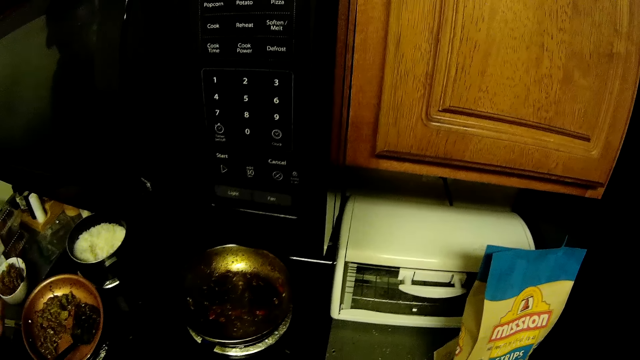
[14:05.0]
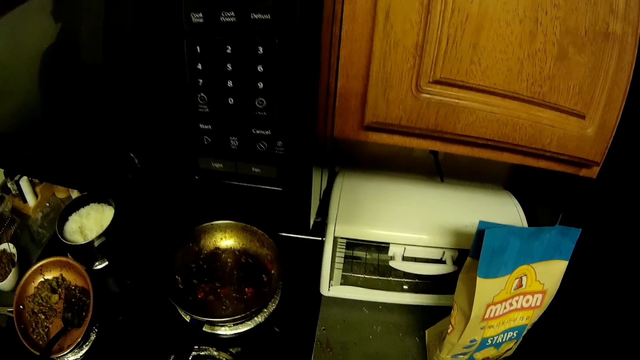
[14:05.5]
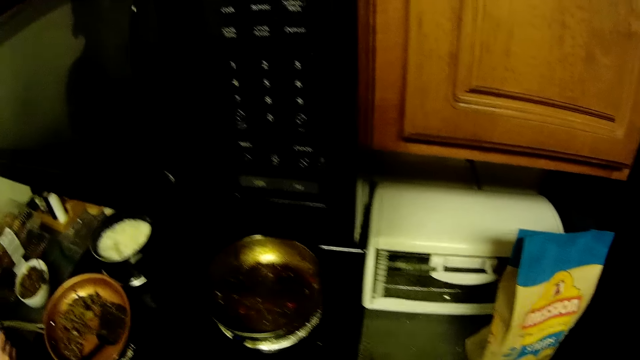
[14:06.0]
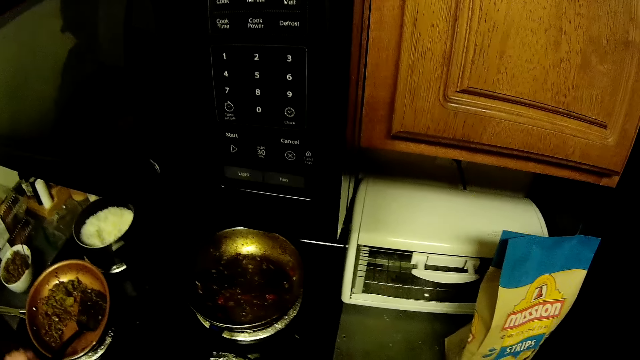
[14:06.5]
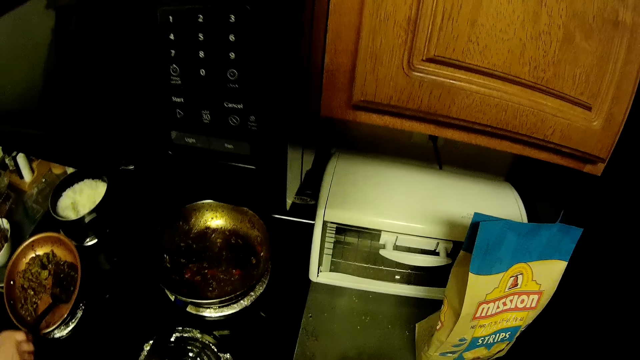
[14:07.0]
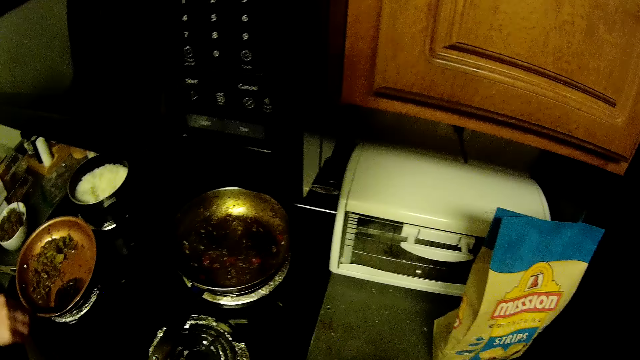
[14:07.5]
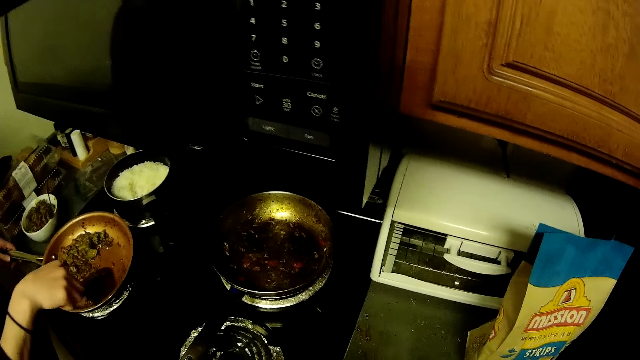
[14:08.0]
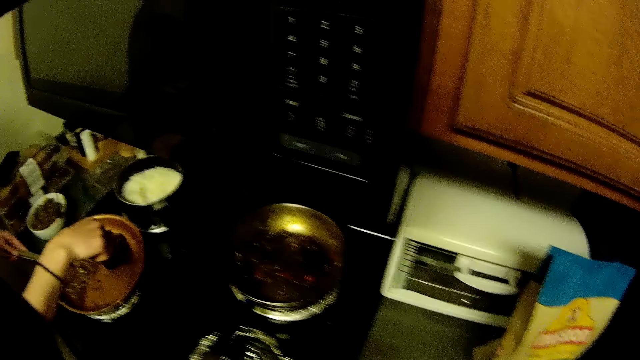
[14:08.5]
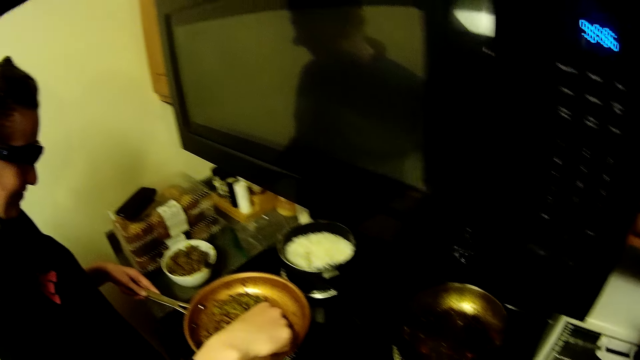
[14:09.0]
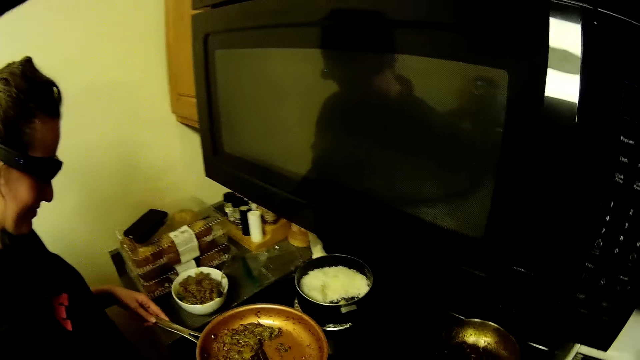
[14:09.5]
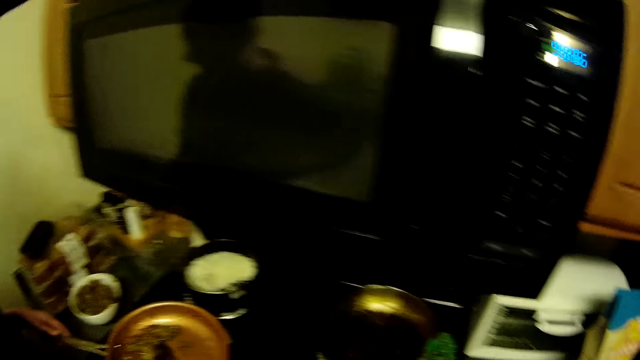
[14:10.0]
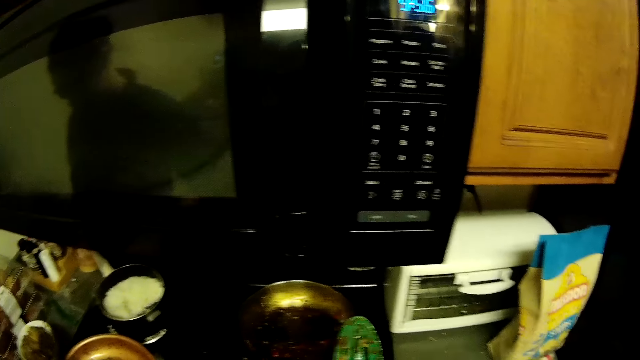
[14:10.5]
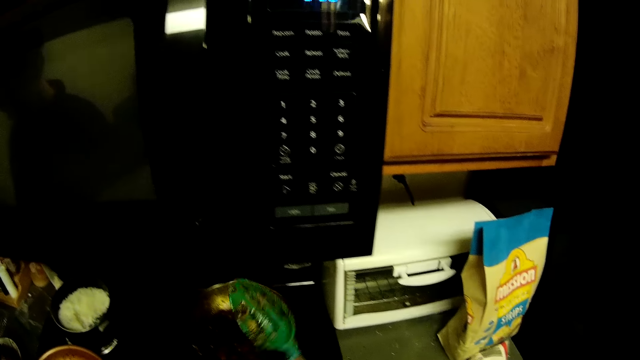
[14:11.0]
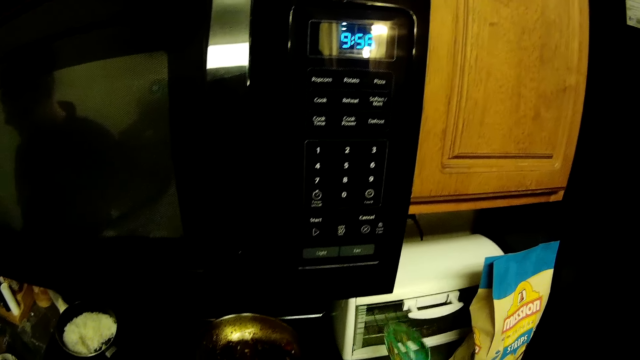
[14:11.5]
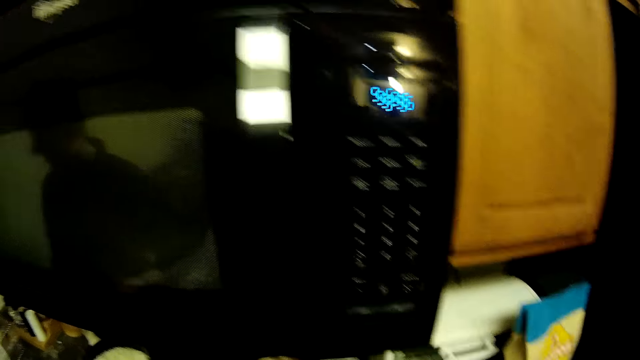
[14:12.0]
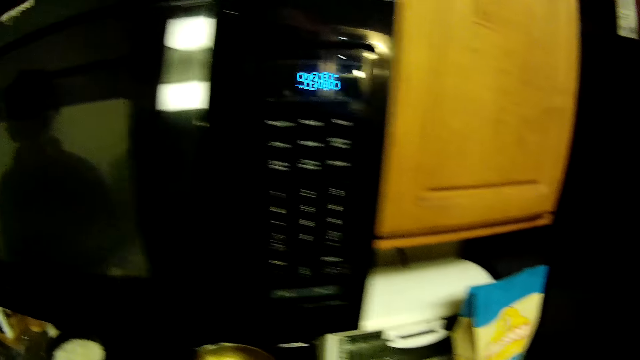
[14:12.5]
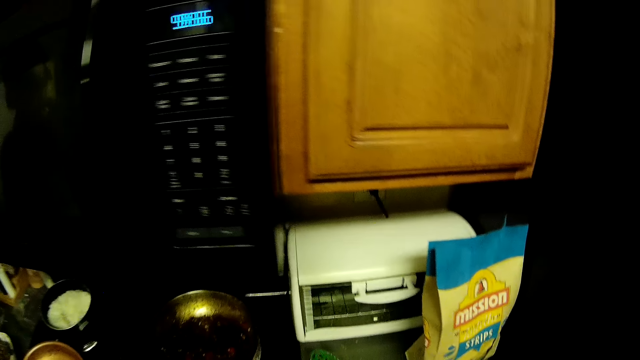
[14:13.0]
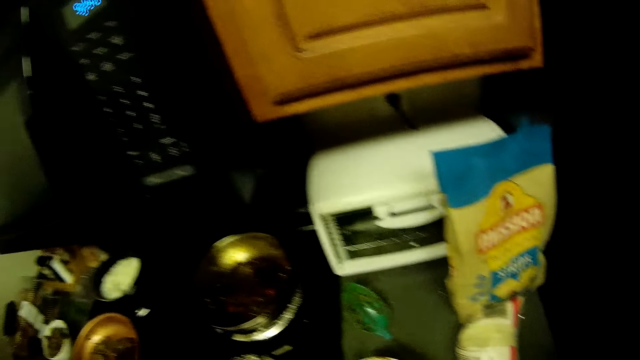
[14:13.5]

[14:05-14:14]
The camera wearer looks around. They serve food from a pot.

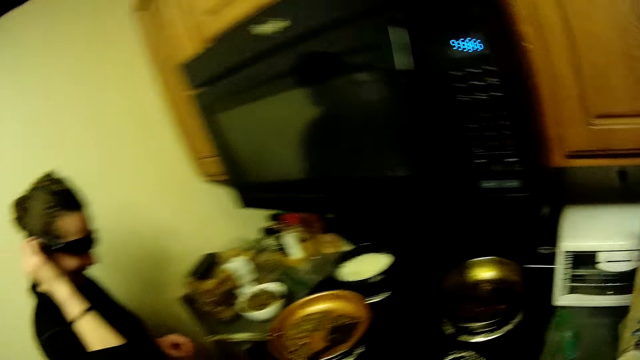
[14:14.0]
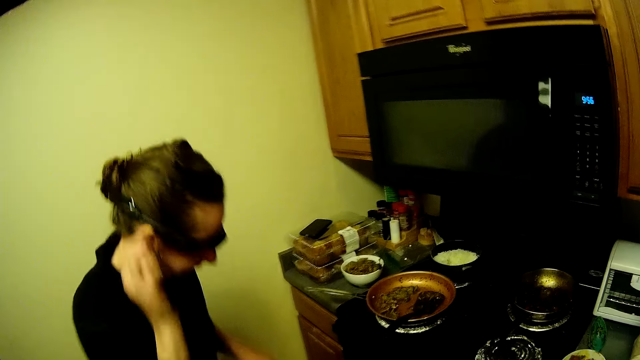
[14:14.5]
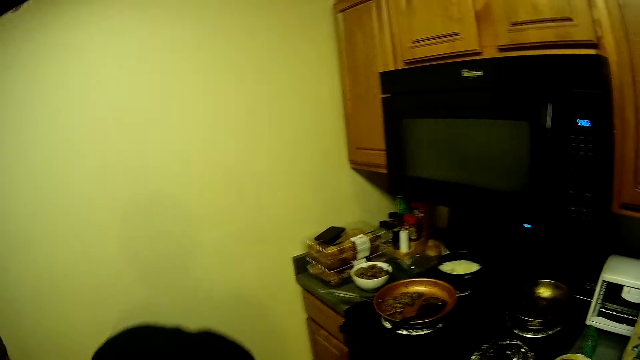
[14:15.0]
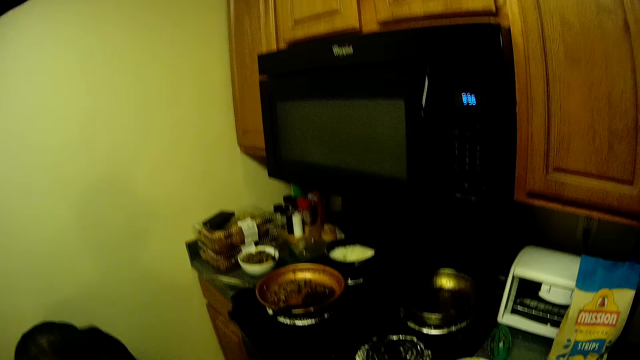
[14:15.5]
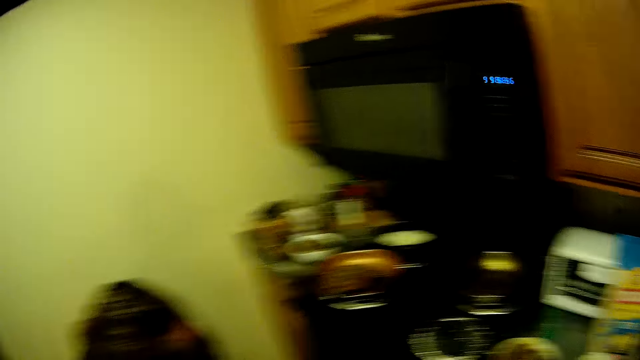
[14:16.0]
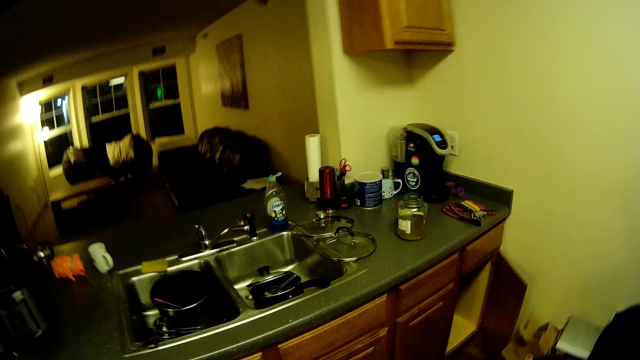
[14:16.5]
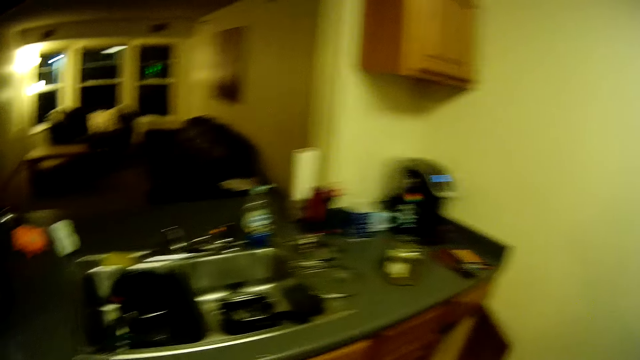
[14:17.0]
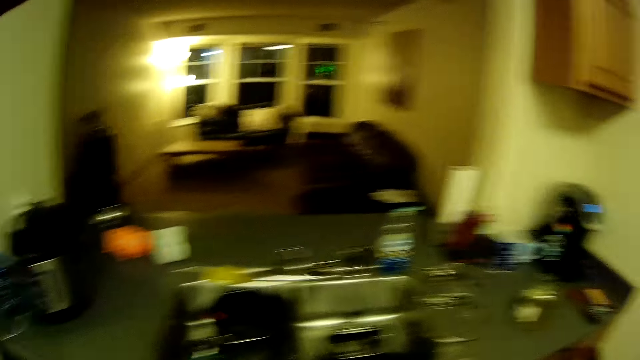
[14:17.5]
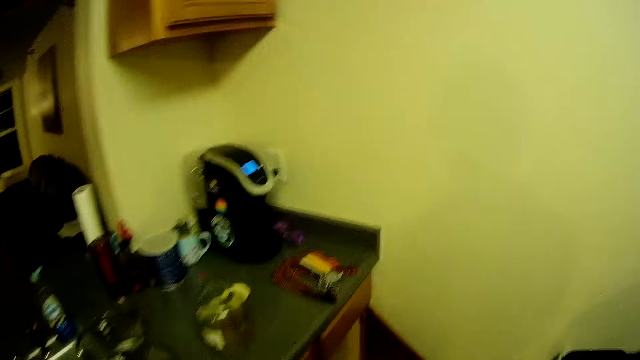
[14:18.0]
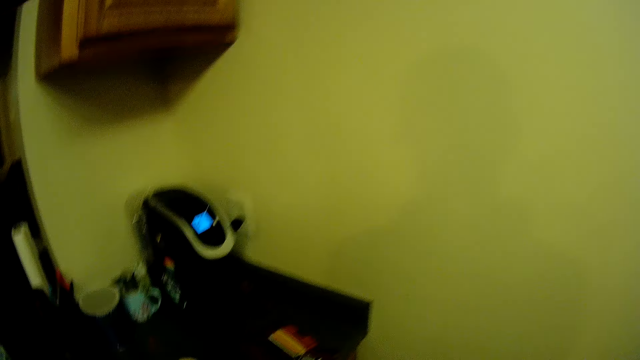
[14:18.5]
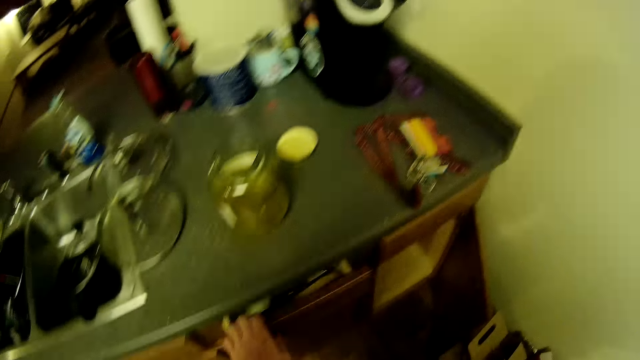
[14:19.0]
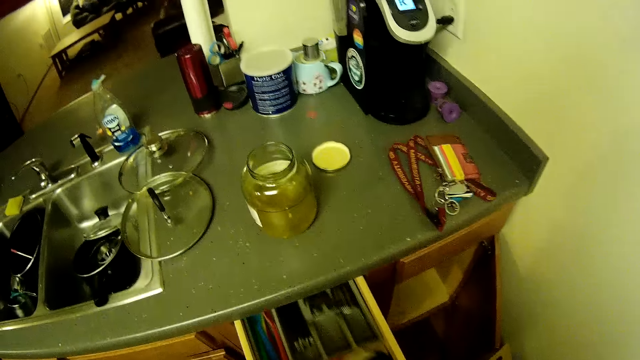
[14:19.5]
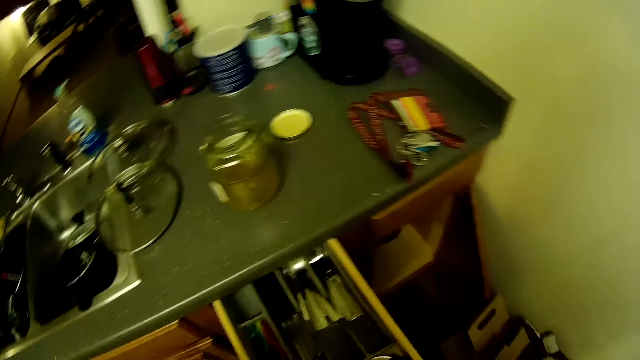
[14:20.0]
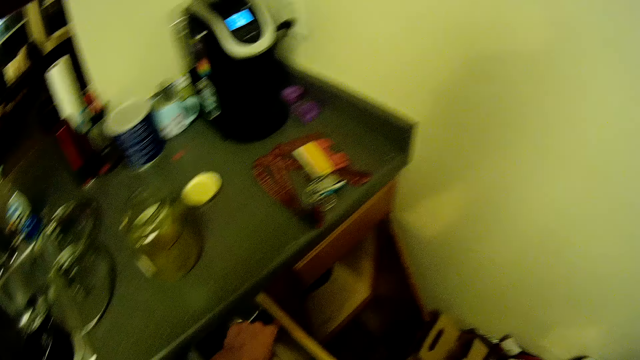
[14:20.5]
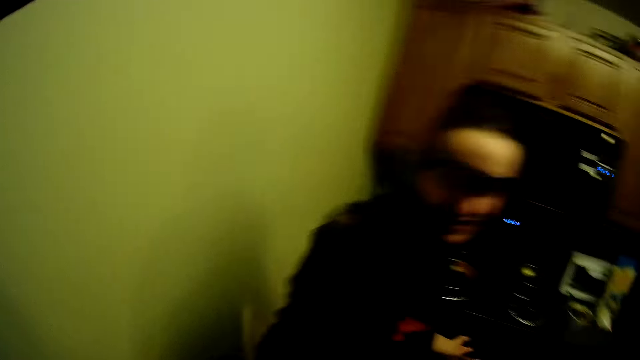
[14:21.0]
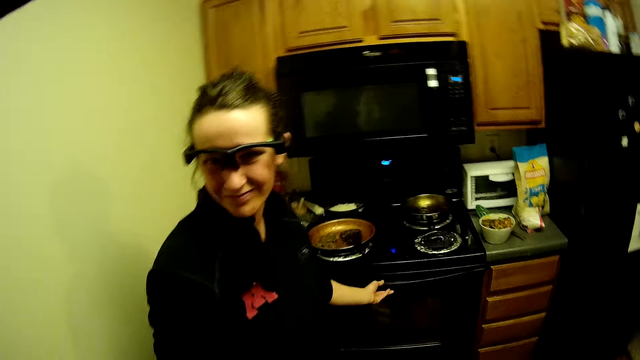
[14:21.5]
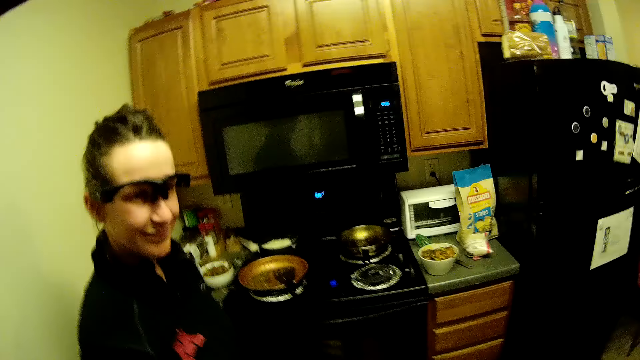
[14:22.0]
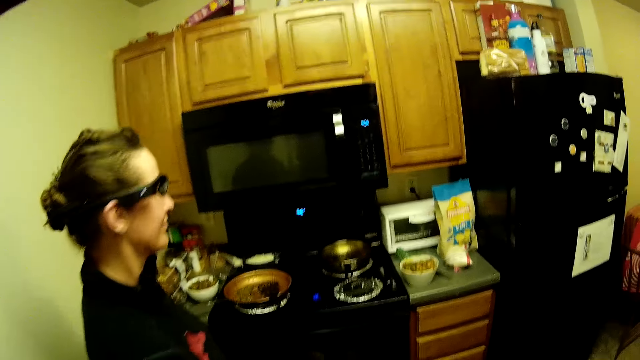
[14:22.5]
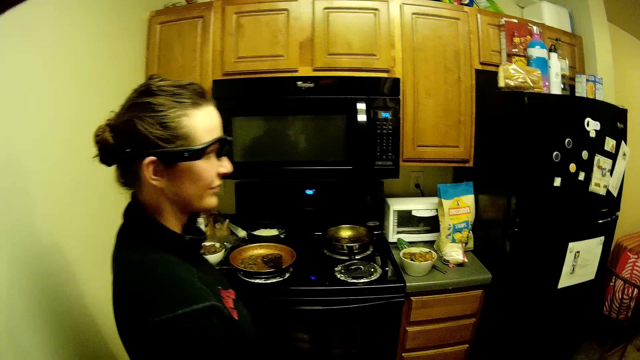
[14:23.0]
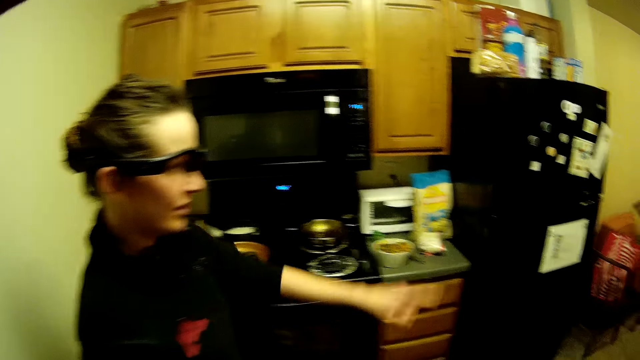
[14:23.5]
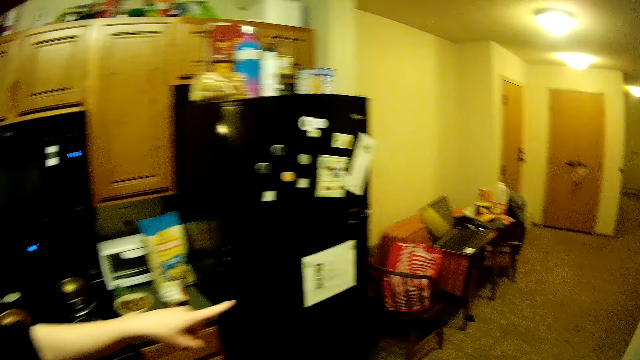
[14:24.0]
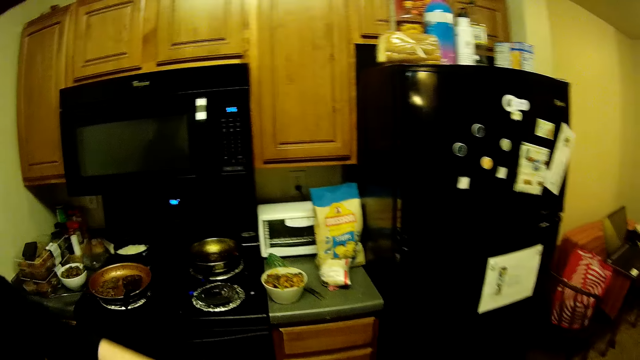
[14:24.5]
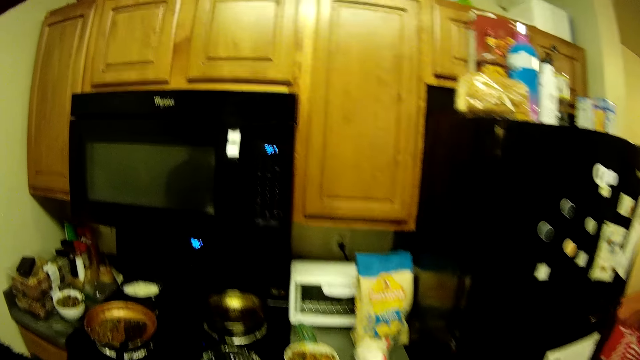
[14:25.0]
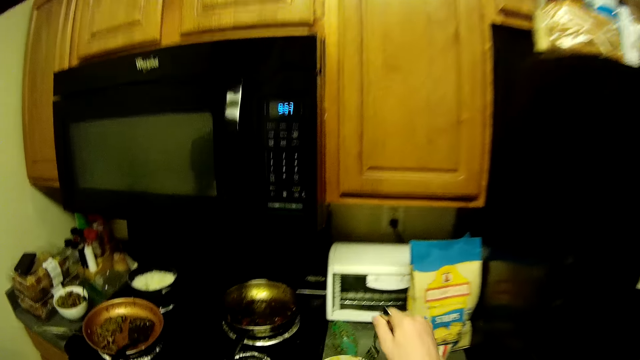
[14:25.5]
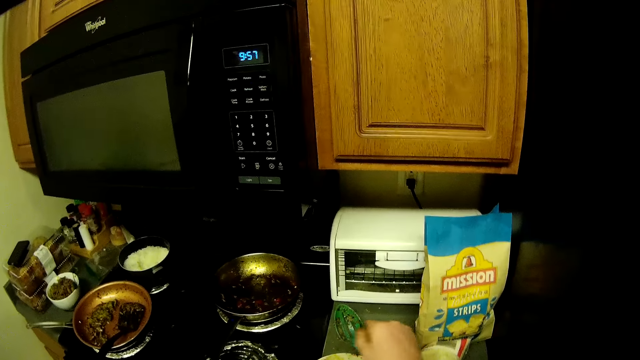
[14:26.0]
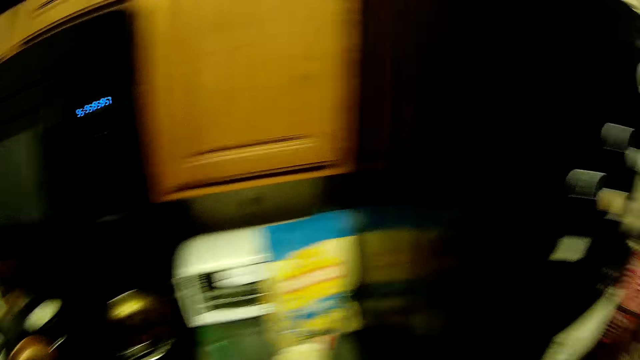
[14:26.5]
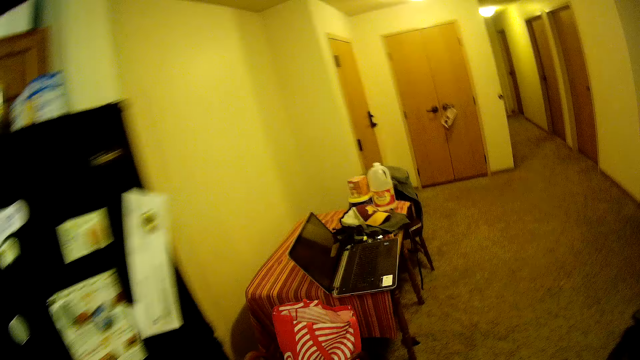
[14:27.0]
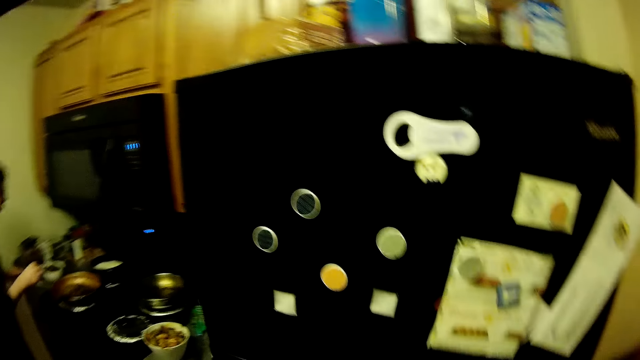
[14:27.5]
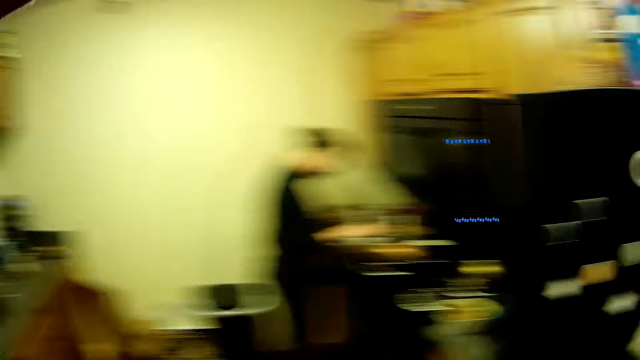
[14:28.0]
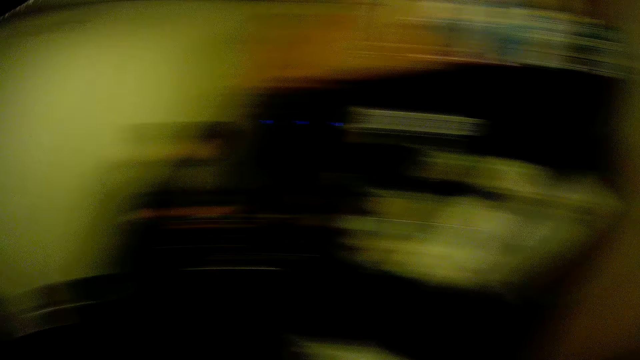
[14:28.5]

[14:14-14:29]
A woman bends. The camera wearer looks around in the house, walks around, and opens a drawer. They look at the woman. The woman points ahead. The camera wearer moves closer to the microwave, holds a spoon, and walks around in the kitchen.
